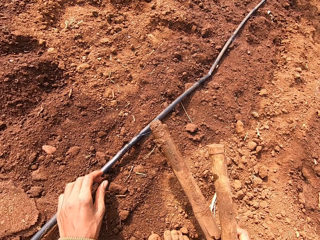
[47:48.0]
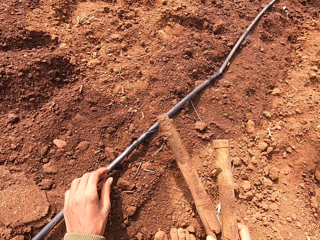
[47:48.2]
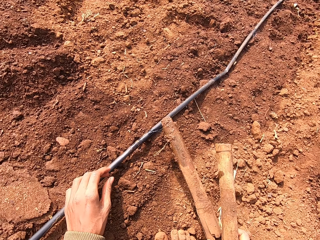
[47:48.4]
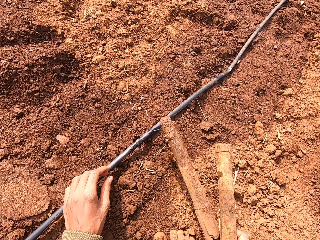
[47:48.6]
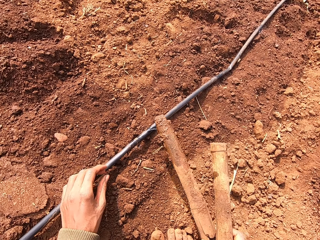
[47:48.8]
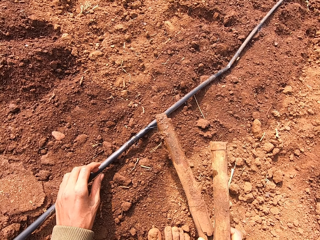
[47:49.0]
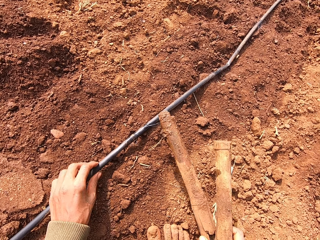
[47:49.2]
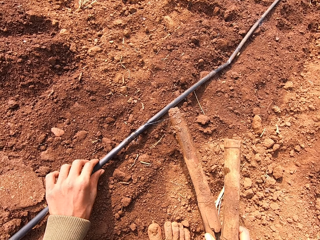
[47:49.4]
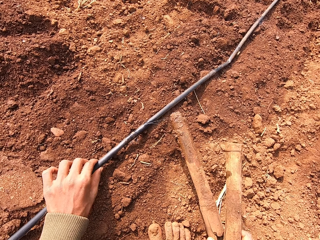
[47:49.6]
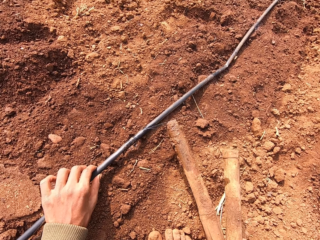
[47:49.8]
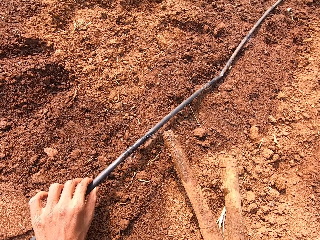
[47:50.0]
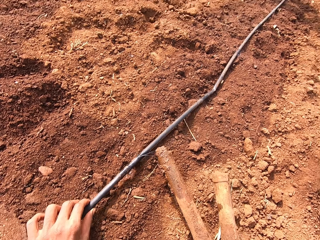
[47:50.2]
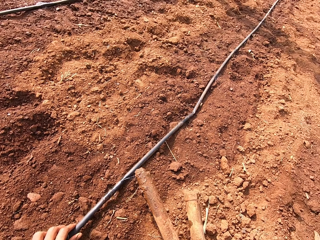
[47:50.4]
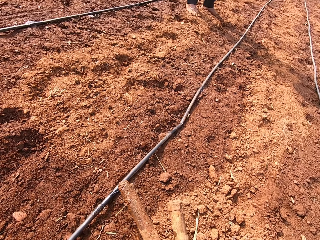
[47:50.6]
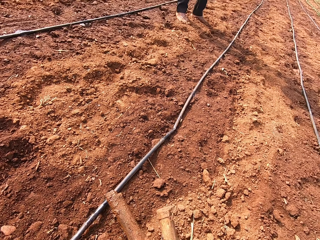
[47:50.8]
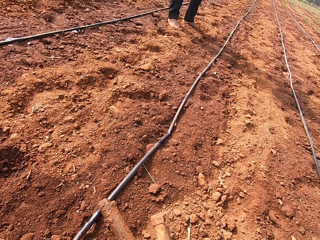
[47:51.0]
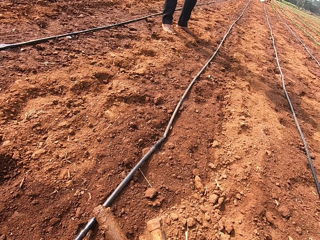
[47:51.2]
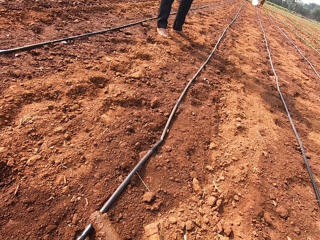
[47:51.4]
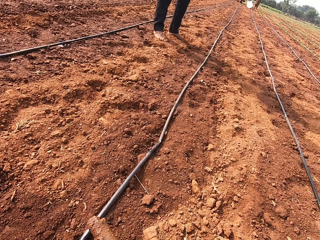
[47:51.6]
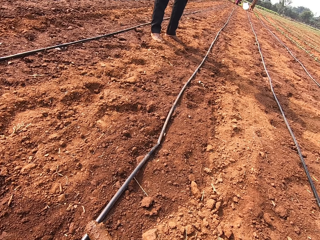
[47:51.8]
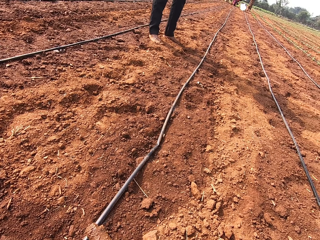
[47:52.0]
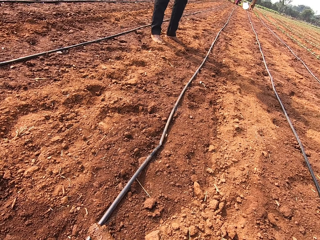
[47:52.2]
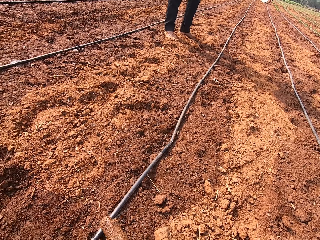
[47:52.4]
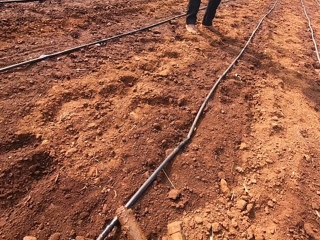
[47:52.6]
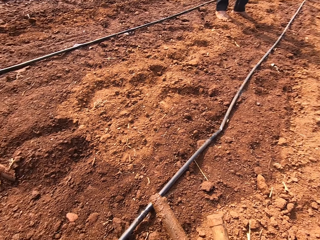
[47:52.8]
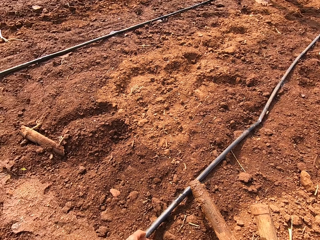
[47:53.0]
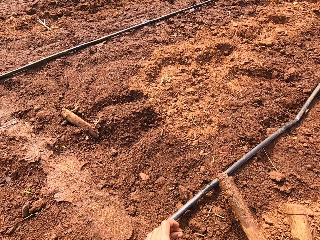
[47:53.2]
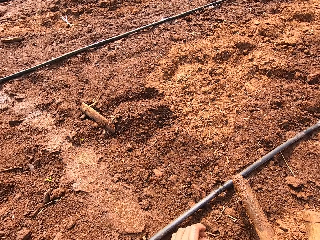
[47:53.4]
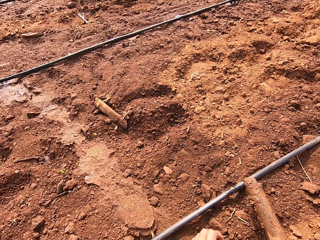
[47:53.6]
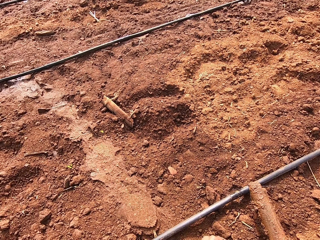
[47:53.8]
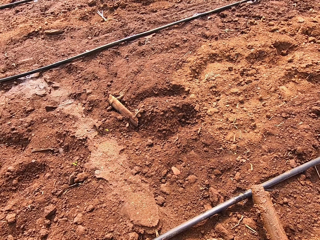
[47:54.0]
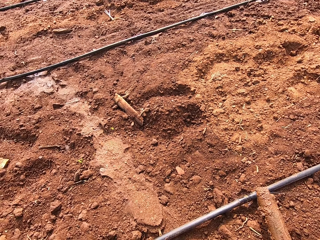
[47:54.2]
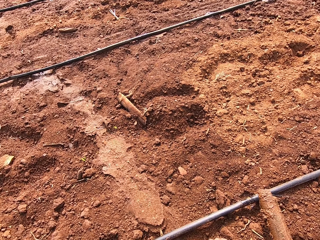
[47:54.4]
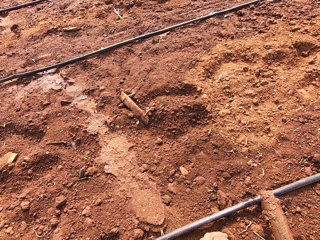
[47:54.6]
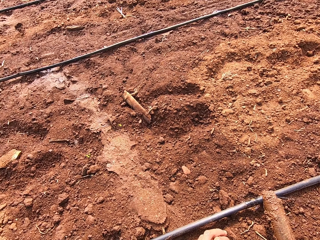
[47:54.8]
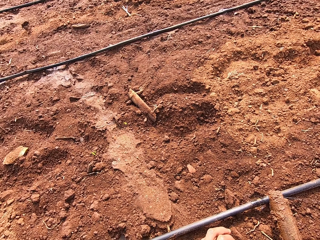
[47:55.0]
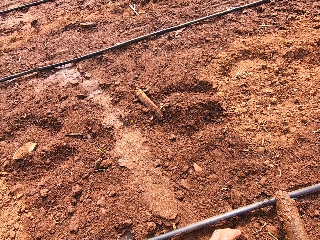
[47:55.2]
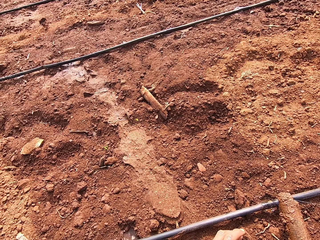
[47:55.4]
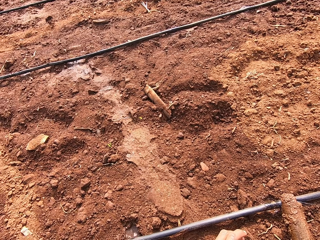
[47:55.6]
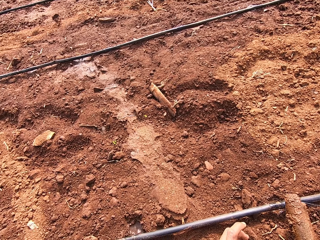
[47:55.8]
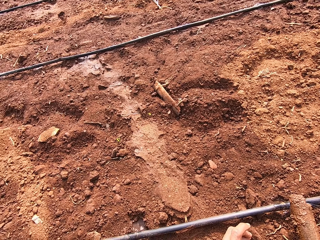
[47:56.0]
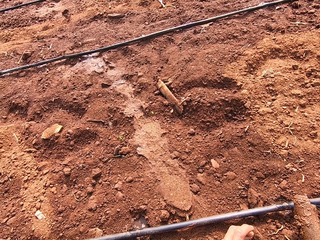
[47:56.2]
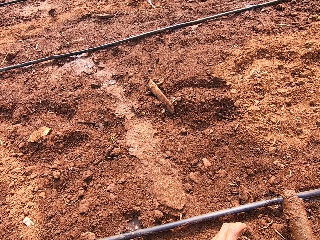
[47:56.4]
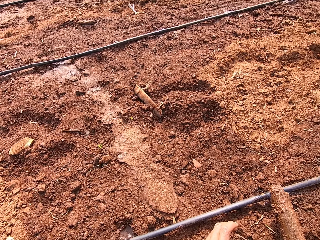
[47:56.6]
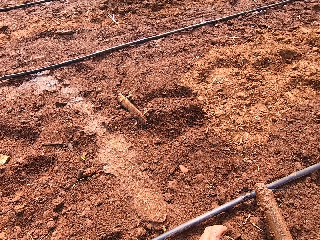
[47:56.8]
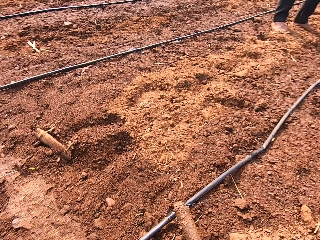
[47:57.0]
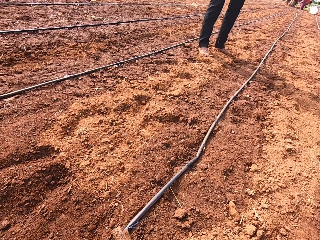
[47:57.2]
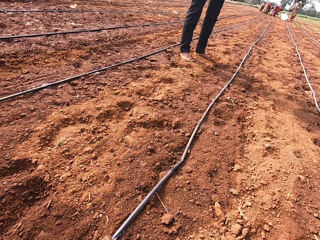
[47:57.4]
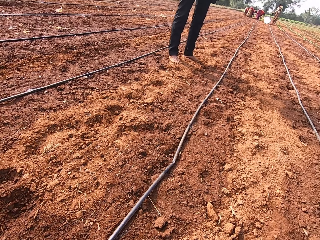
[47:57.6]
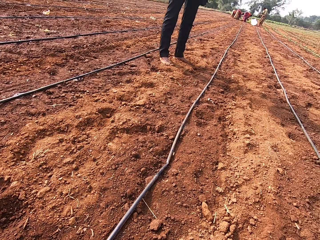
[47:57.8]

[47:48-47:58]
The camera wearer shields sprinkling water with a piece of wood. He pulls up the pipe from the ground with his left hand. He moves the pipe on the ground. He looks around. A person talks to the camera wearer.

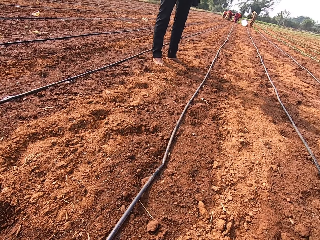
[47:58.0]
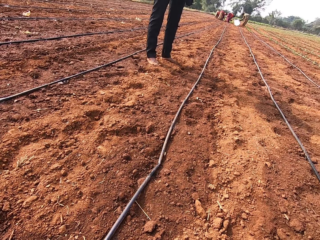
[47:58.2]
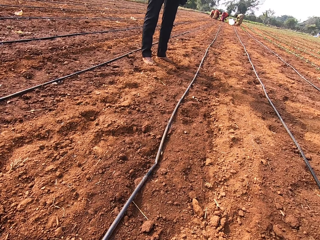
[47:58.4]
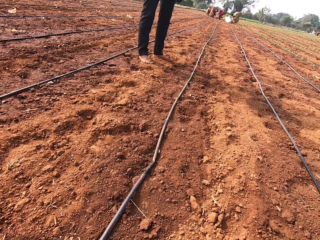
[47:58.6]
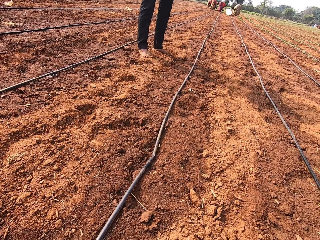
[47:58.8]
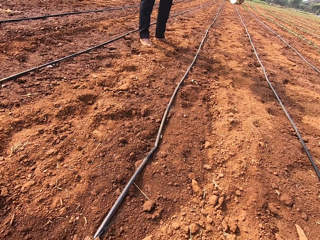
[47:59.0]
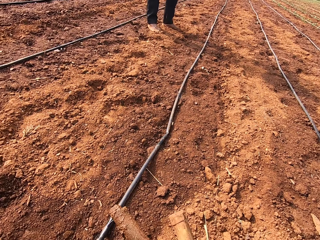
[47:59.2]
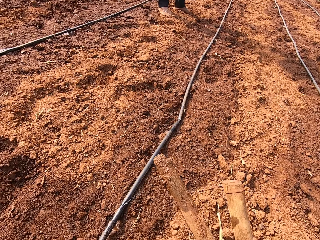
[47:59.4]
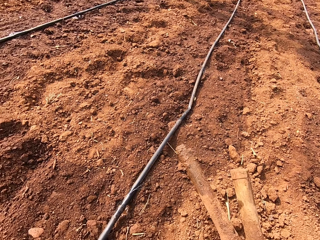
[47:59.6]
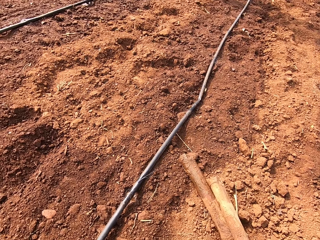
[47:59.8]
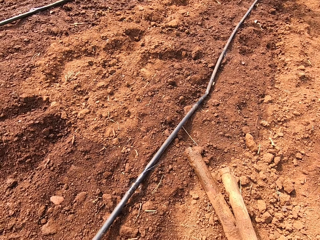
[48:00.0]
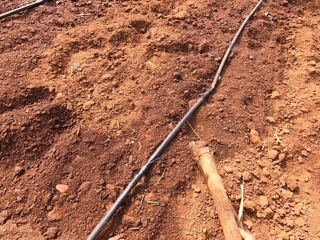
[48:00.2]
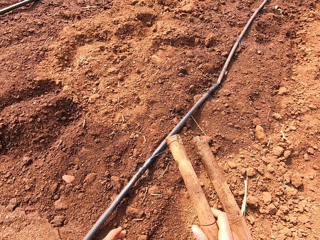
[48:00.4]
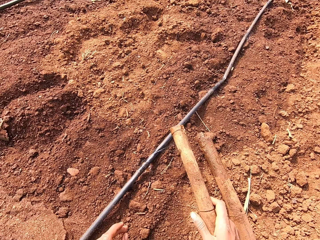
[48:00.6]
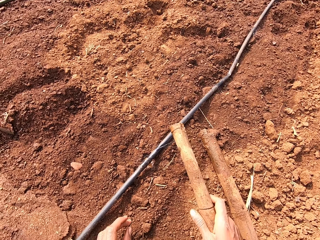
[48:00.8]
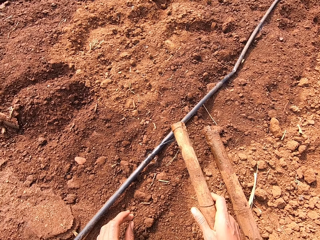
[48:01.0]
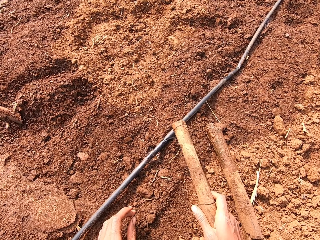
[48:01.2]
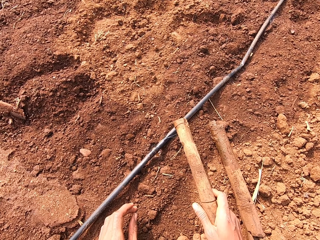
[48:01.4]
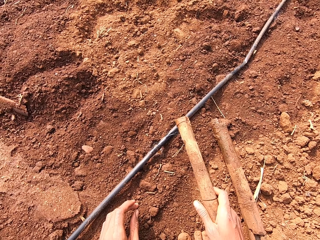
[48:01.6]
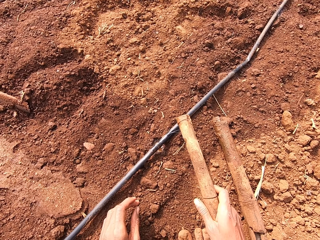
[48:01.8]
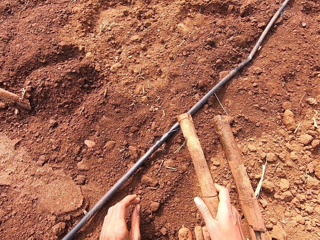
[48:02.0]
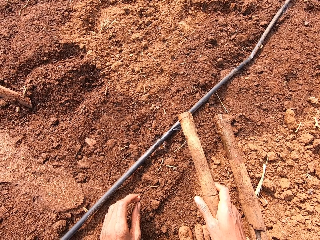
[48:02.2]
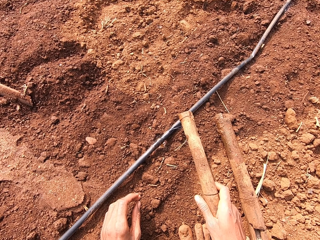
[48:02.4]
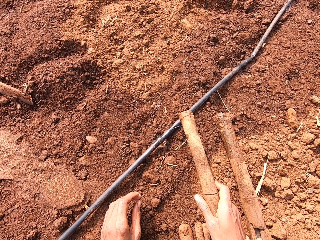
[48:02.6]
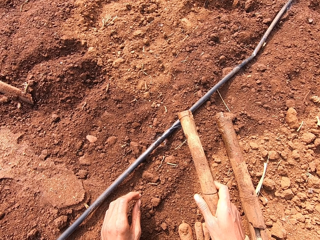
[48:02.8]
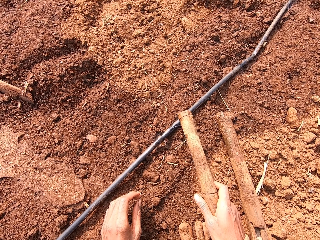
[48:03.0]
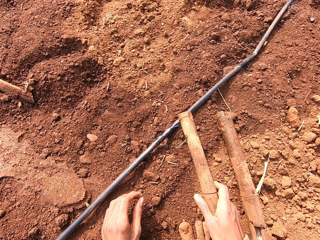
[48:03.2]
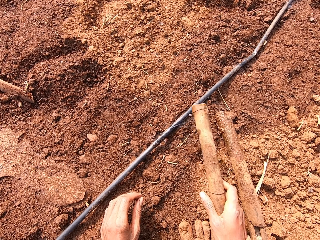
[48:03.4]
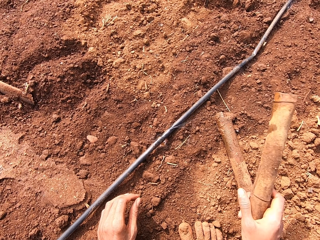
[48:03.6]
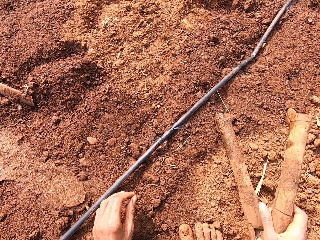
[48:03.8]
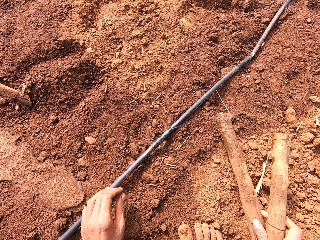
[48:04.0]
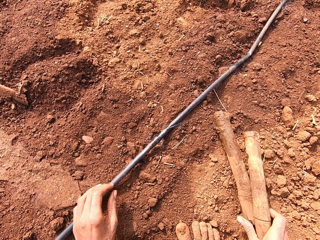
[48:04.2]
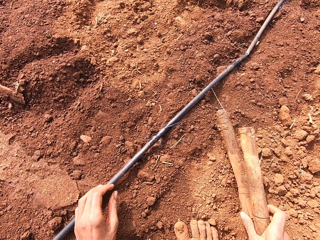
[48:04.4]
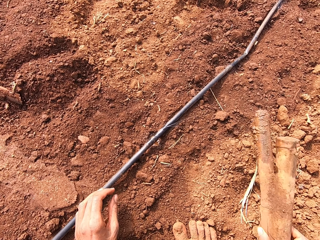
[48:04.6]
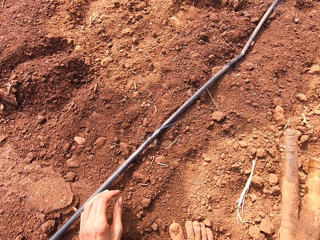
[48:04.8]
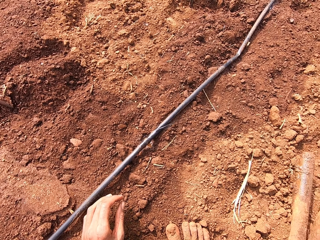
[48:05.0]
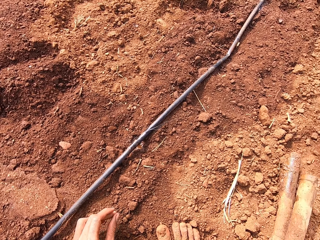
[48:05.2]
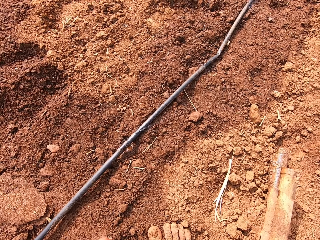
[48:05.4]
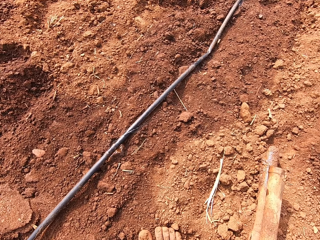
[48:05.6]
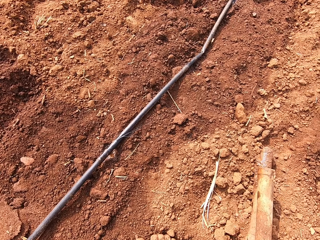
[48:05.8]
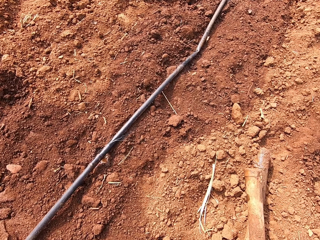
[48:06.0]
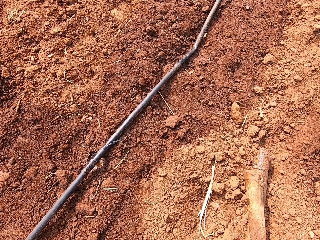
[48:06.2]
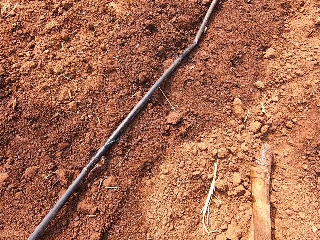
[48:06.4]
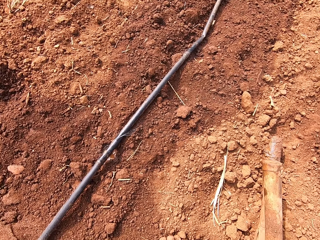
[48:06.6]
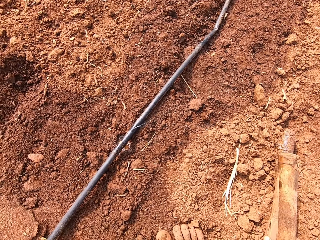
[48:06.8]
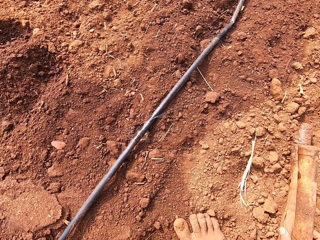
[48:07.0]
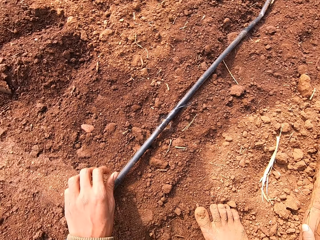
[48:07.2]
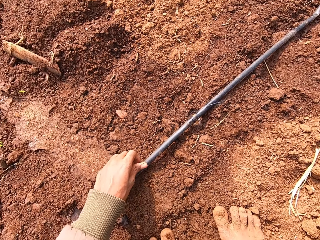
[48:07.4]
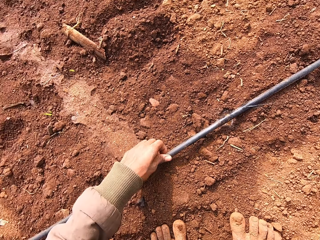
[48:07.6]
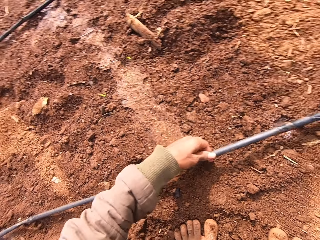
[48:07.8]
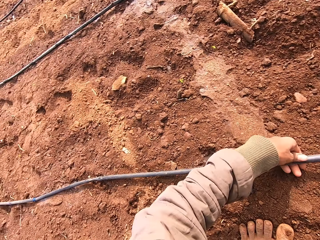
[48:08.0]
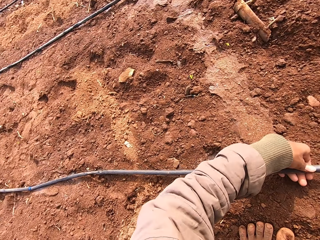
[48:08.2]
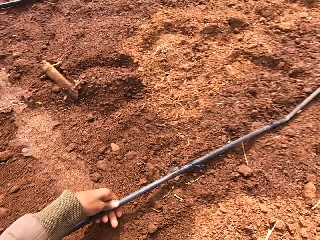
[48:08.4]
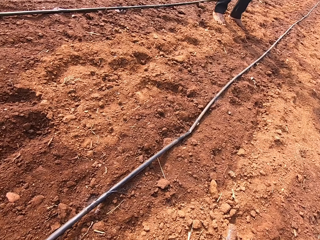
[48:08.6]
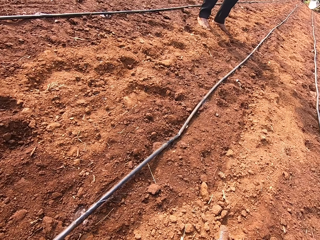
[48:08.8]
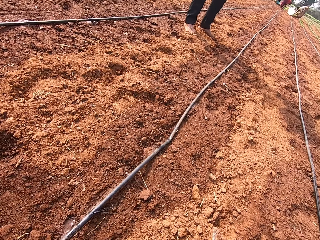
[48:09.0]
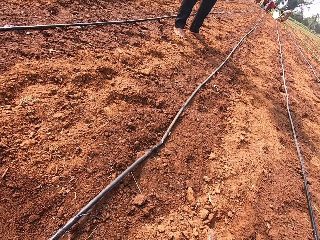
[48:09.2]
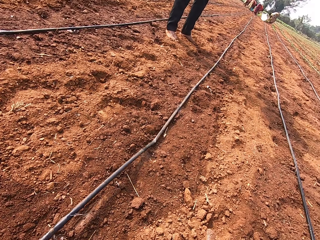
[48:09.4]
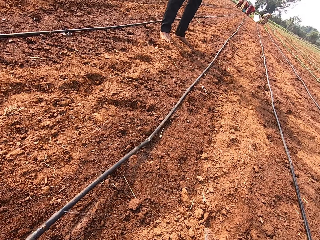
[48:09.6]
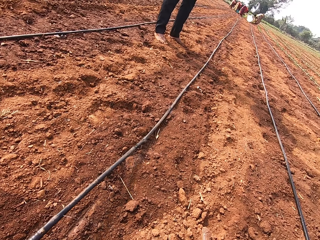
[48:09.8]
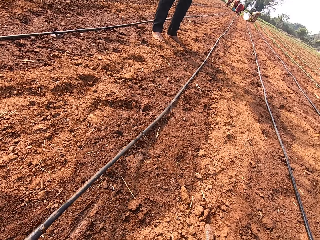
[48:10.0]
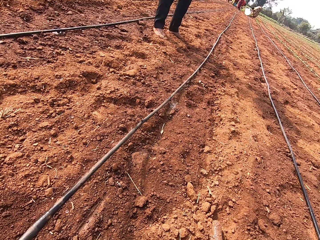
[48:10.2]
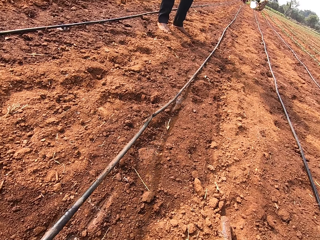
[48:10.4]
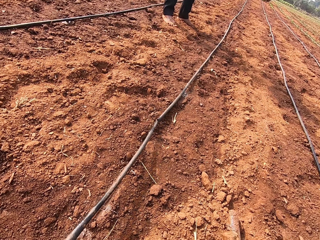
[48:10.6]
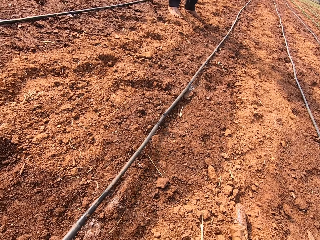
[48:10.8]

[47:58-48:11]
The camera wearer talks to a person. He places the stick or piece of wood in his right hand on the ground. He shields sprinkling water with the piece of wood. He picks the stick from the ground with his right hand. He moves another piece of wood on the ground. He places the stick in his right hand on the ground. He pulls up the pipe from the ground with his left hand. He aligns the pipe on the ground.
